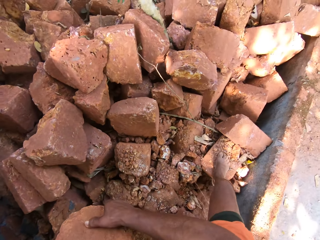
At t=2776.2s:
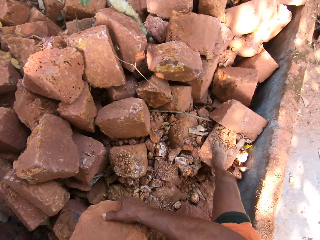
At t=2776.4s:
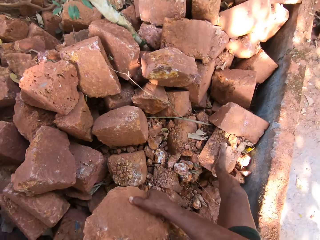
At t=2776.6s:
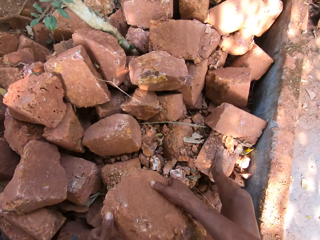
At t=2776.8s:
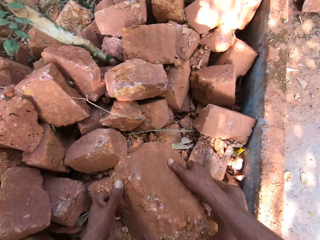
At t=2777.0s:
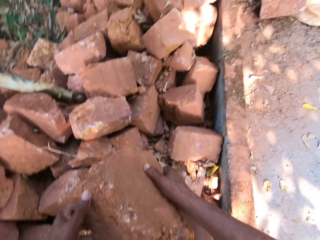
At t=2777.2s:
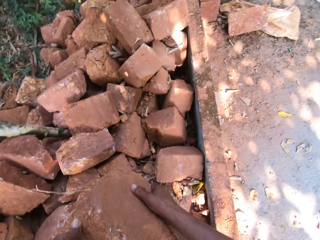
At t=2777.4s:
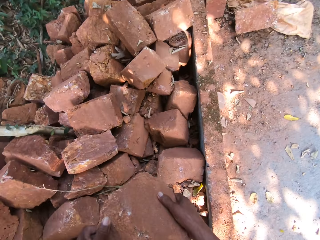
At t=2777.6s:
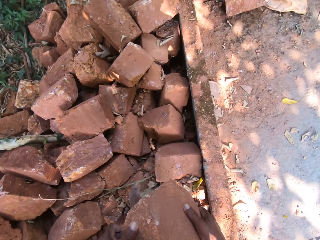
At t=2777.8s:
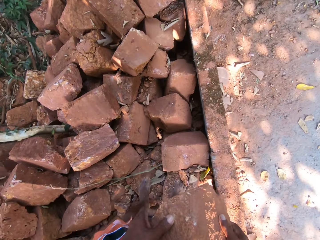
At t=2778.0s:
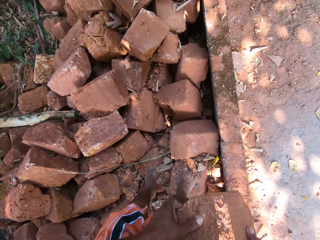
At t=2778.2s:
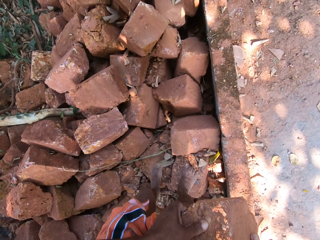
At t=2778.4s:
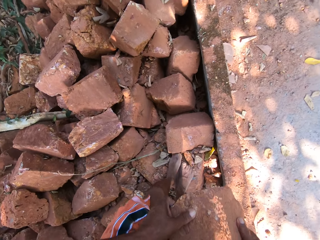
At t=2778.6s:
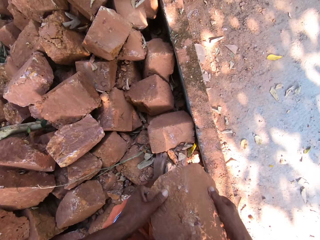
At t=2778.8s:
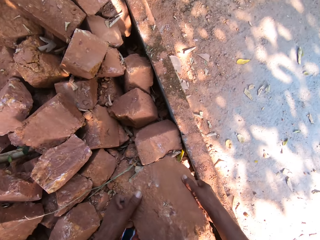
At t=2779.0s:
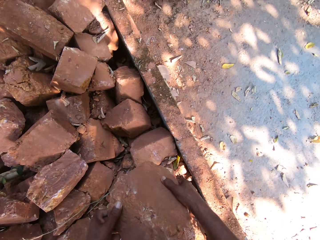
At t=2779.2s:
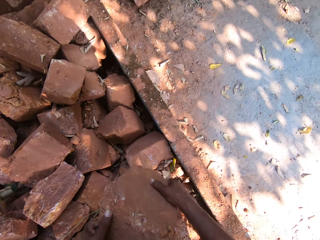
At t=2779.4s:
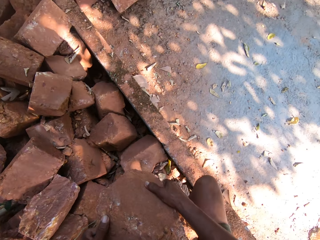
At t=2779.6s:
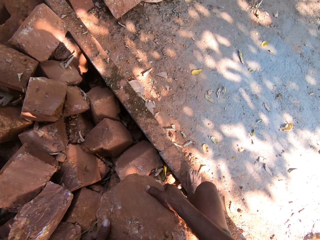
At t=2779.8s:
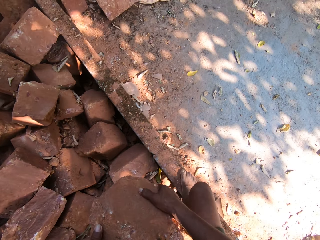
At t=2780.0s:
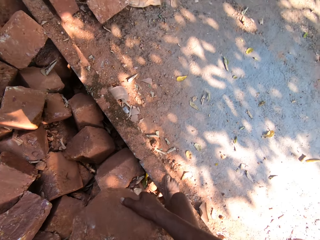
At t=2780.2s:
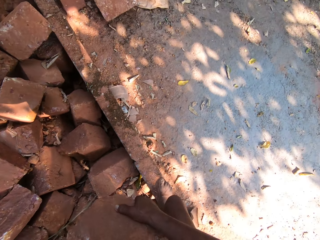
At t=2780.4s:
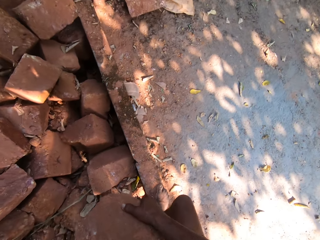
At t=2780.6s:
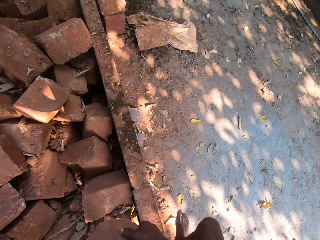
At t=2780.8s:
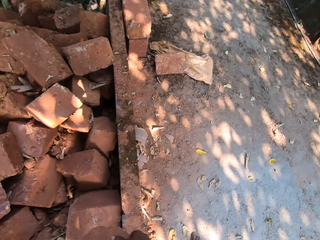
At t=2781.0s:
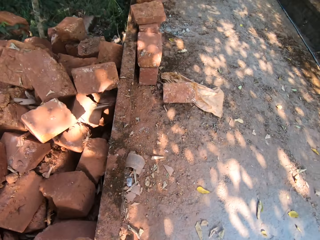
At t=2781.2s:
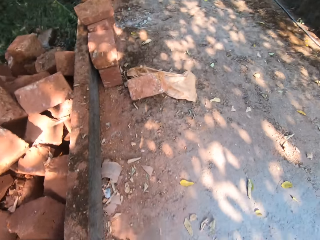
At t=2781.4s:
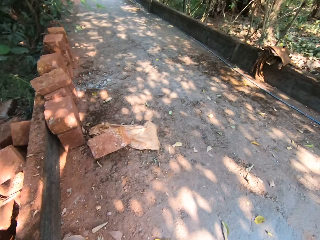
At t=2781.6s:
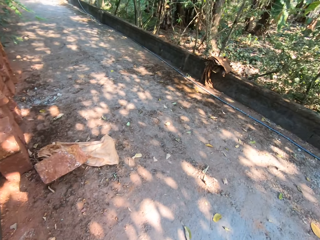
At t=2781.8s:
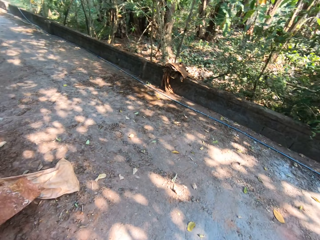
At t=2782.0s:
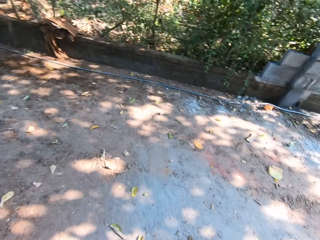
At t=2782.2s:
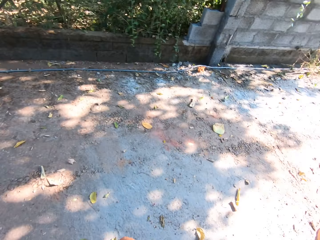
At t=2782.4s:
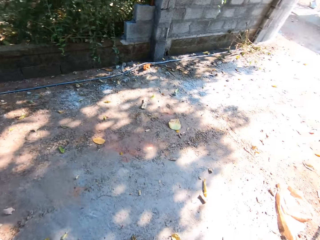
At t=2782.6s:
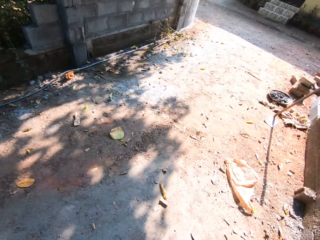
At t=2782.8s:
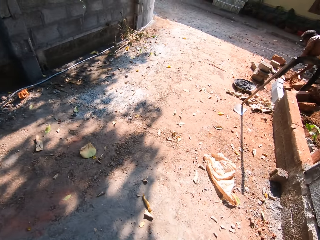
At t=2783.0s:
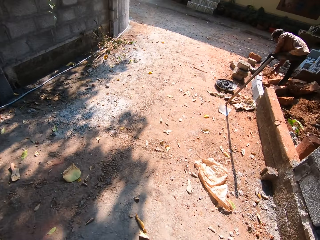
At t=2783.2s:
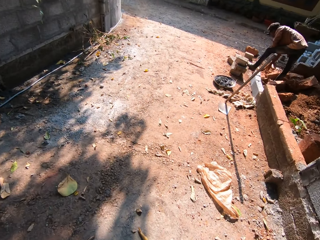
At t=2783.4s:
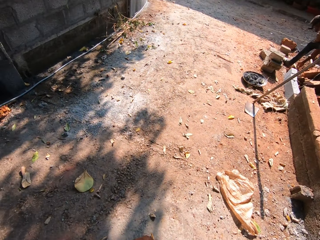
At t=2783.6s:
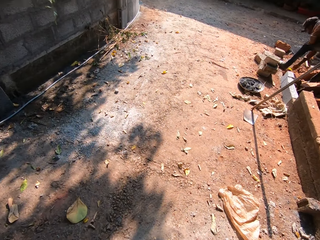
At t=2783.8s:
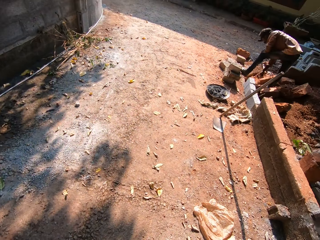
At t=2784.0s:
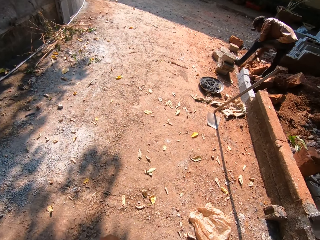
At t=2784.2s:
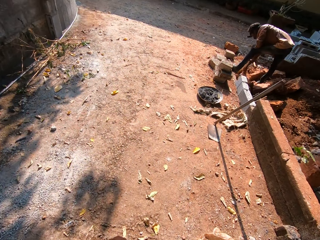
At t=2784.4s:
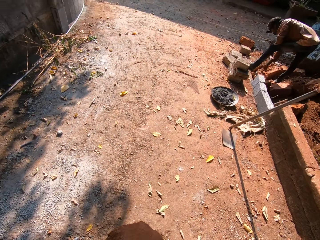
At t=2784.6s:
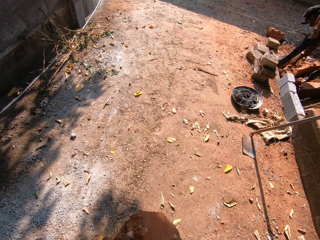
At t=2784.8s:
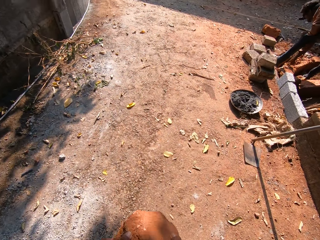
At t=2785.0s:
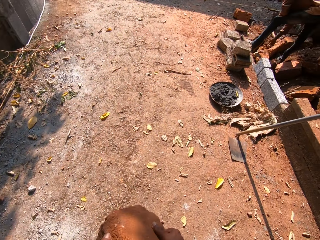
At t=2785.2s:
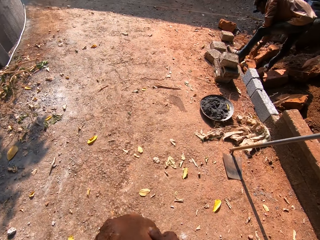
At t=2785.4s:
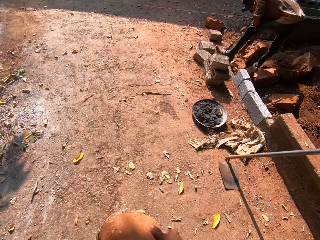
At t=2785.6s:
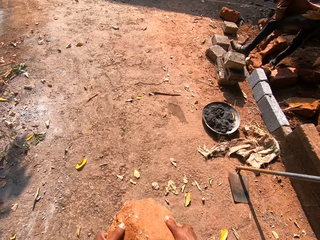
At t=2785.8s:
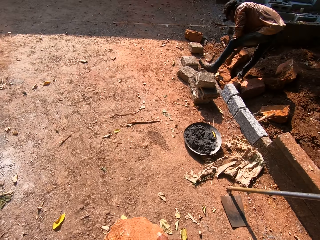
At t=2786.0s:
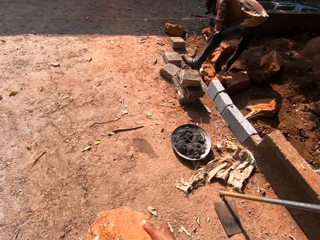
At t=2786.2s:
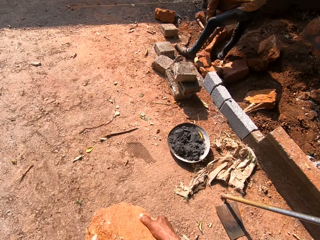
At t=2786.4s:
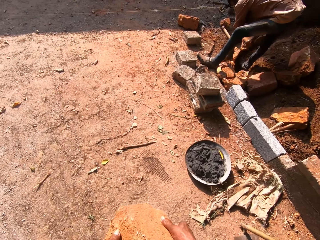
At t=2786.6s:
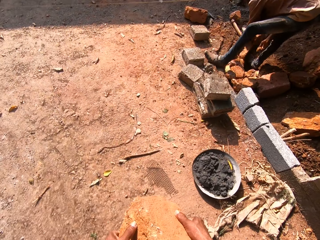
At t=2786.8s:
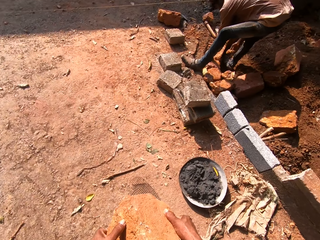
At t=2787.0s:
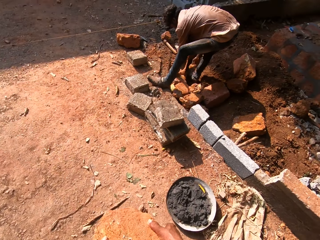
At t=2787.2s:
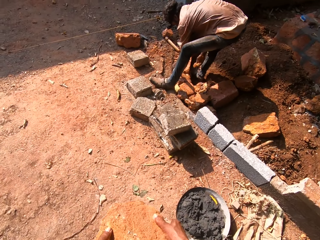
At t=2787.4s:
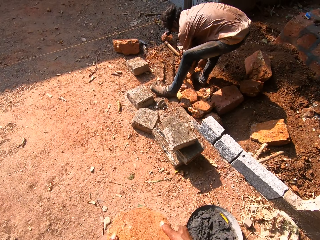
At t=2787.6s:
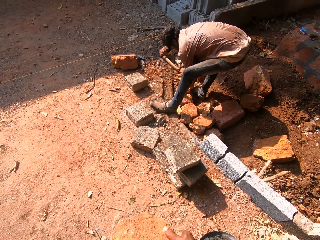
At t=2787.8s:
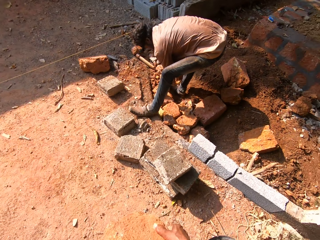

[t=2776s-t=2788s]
The camera wearer walks around the construction. A man moves stones on the ground with both hands.

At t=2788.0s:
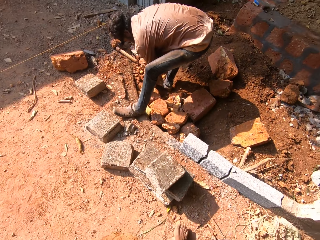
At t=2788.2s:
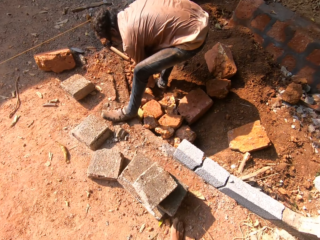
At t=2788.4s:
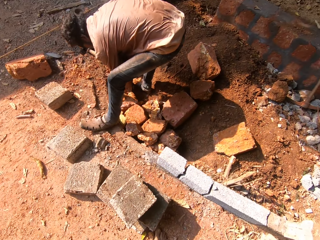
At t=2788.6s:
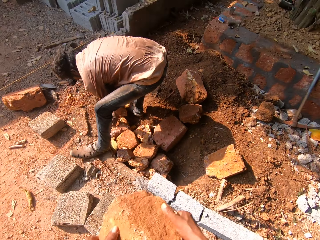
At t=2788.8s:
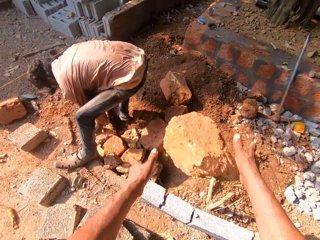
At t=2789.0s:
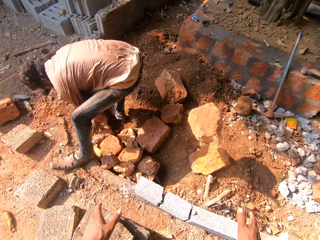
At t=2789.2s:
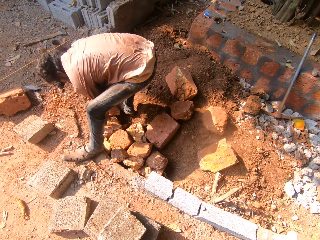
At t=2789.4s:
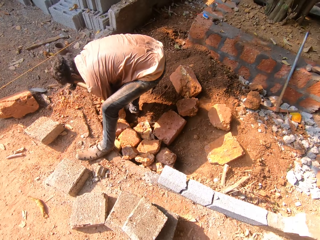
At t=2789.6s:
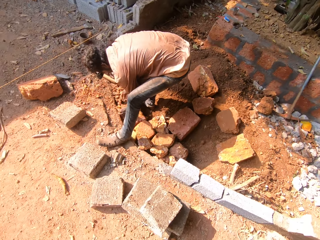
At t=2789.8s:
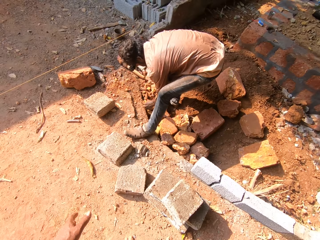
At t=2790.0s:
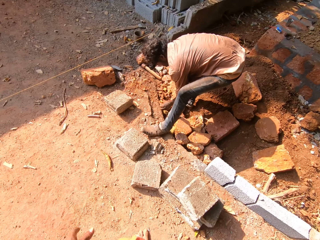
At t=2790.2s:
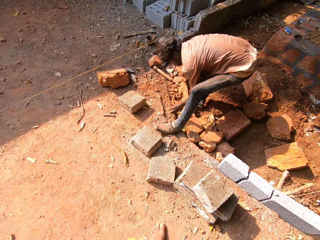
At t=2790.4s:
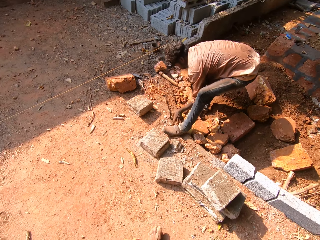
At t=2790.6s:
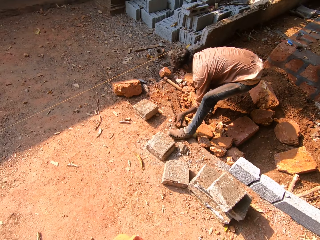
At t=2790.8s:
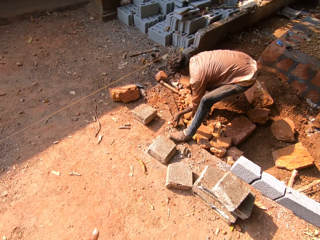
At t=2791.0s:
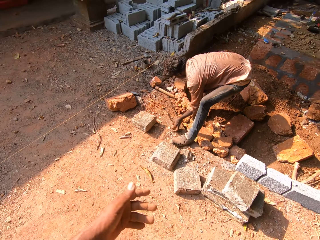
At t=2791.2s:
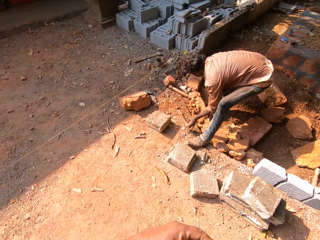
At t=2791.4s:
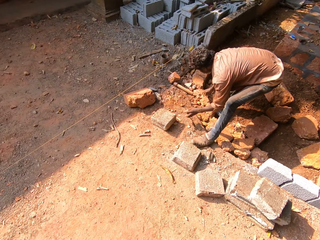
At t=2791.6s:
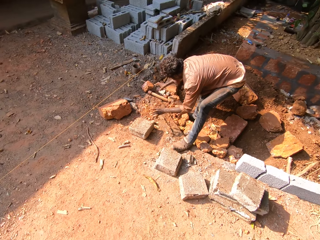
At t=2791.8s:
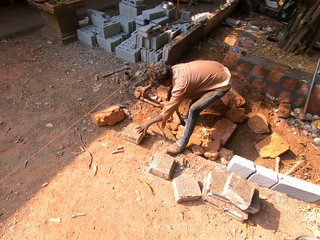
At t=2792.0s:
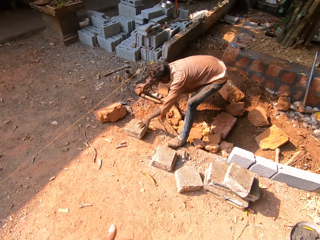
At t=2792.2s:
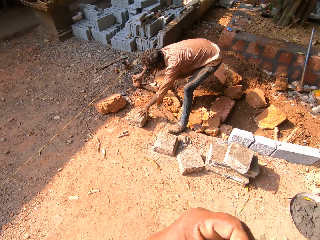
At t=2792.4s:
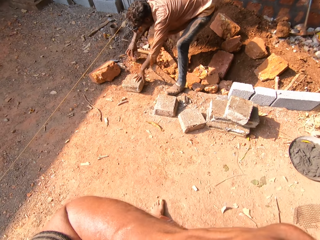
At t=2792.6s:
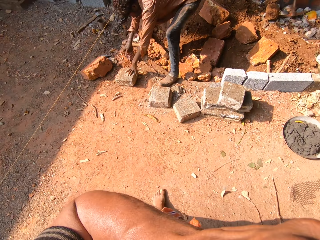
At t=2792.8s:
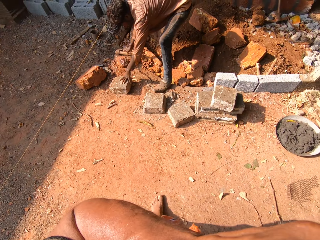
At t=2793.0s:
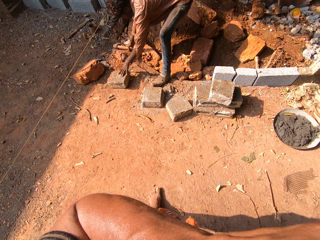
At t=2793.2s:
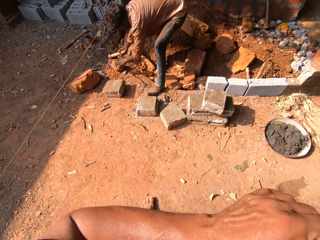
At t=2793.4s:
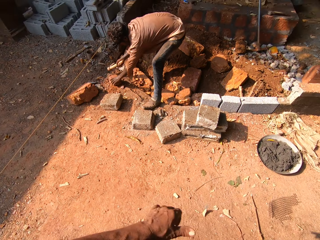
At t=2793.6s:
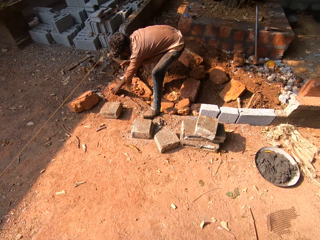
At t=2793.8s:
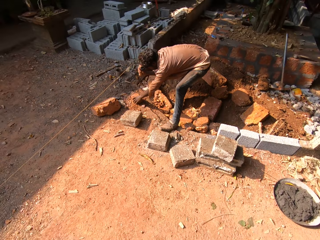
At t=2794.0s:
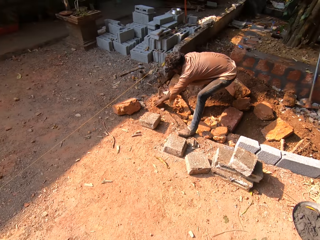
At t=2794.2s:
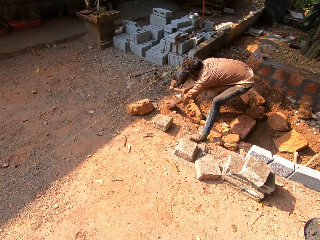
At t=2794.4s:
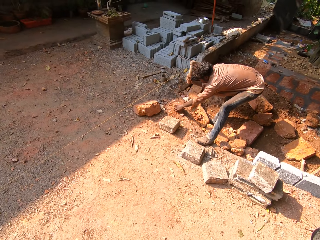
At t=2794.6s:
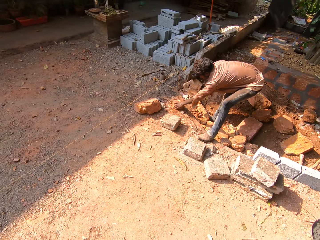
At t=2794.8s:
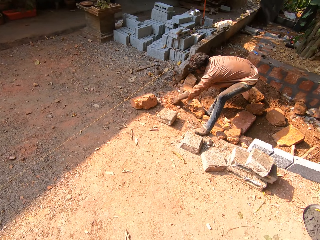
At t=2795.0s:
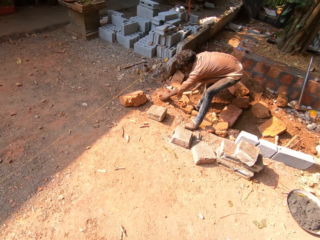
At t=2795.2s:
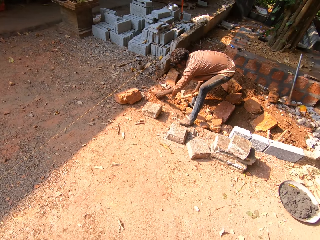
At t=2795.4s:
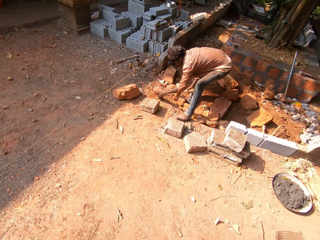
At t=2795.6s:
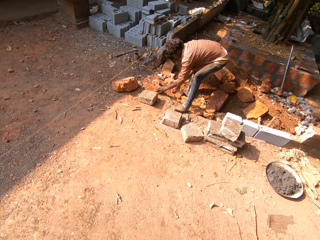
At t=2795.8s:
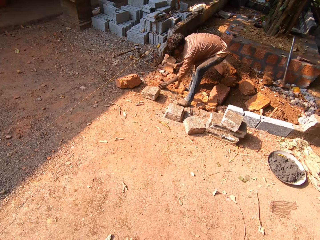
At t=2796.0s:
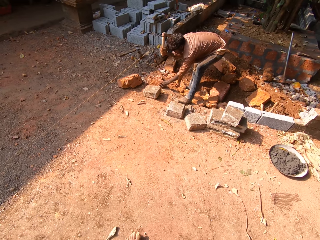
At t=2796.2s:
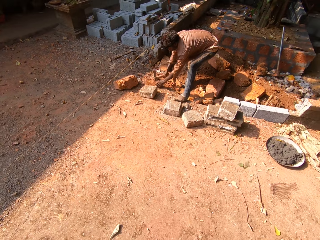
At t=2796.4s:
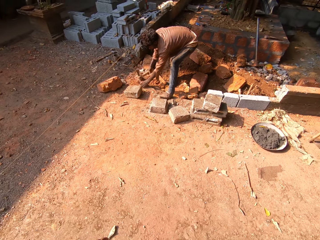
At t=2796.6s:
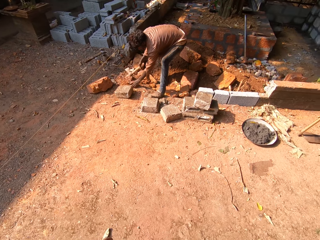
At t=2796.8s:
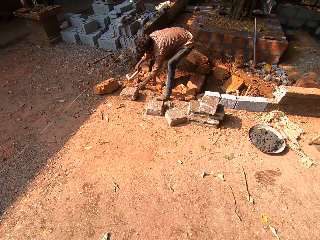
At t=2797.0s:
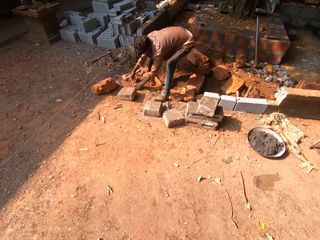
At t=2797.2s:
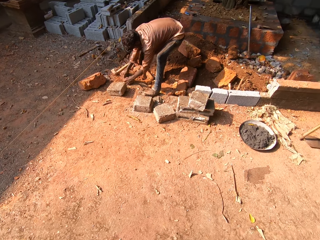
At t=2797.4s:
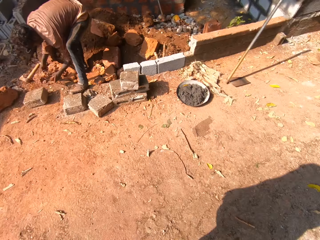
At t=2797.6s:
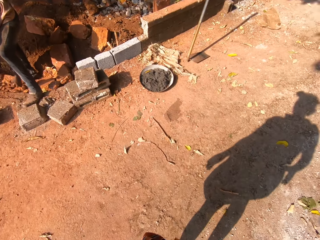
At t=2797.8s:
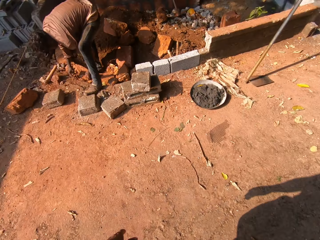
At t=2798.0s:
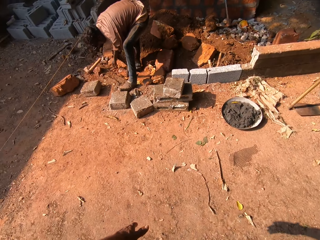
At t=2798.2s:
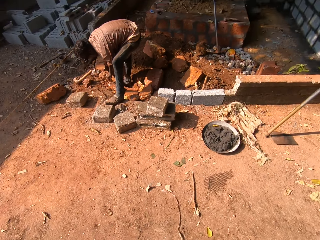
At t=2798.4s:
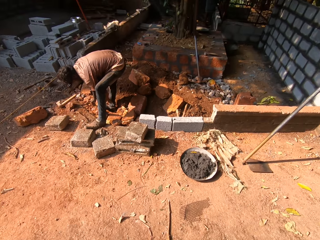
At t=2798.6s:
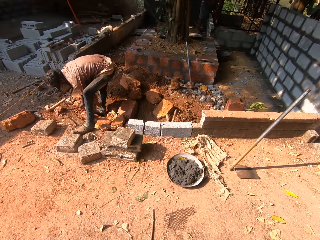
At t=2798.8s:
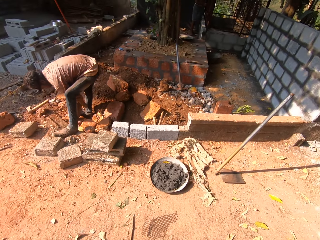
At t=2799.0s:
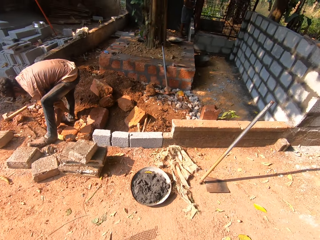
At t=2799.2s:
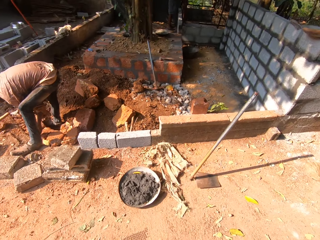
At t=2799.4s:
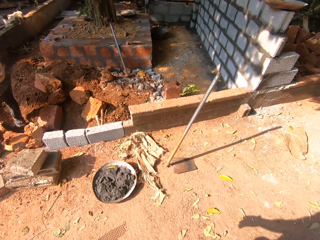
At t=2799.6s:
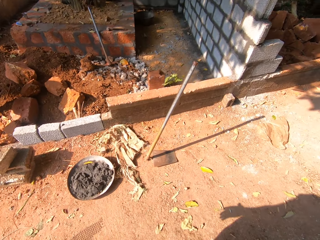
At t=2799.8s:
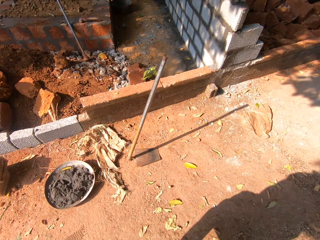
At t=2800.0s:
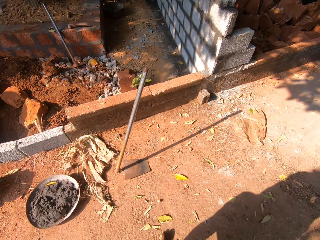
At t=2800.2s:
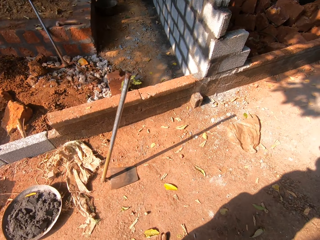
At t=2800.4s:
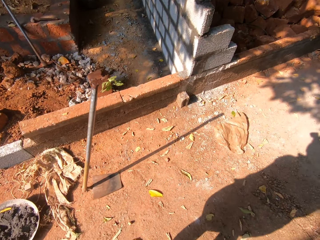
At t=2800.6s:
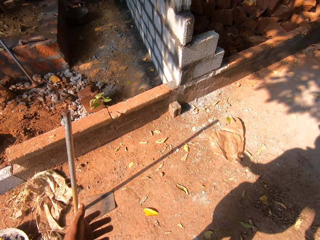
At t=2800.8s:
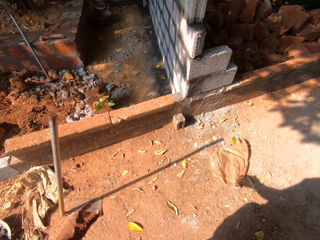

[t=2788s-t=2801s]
The camera wearer throws the stone in both hands on the ground. A man places his left hand on a stone on the ground. He removes a stone from the axe on the ground with his right hand. He picks up the axe from the ground with his right hand. He holds the stone on the ground with his left hand. He hits the stone in his left hand on the ground with the axe in his right hand. He drops the axe in his right hand on the ground. He moves stones on the ground with both hands. The camera wearer interacts with the man.
